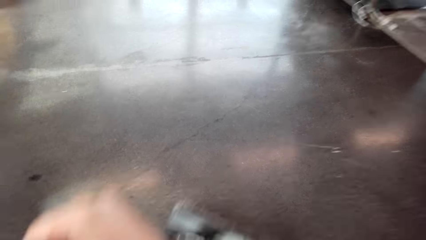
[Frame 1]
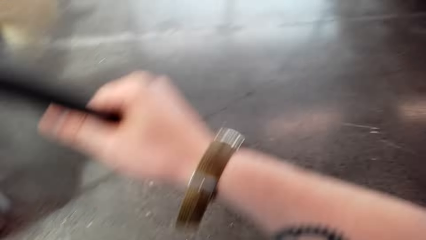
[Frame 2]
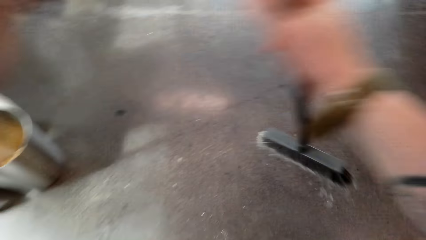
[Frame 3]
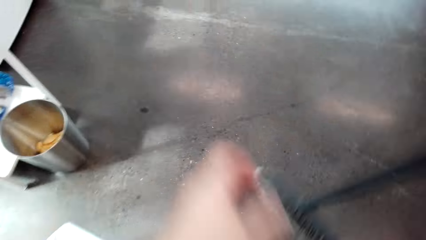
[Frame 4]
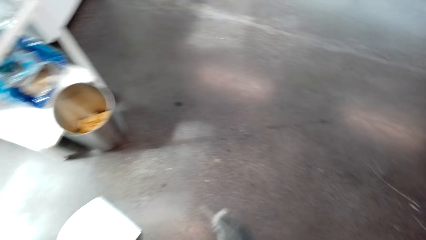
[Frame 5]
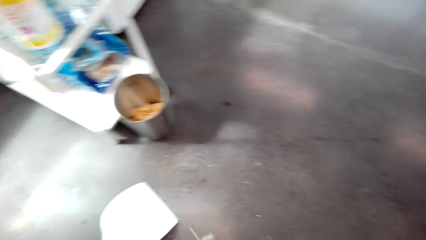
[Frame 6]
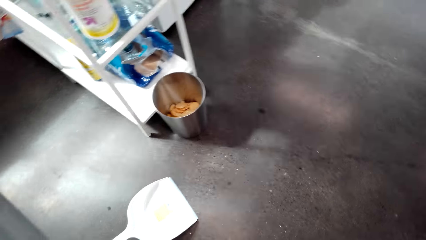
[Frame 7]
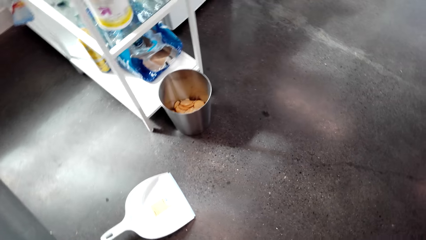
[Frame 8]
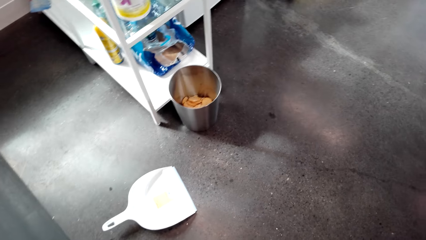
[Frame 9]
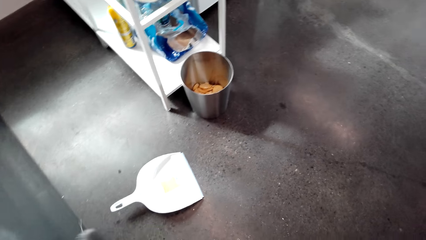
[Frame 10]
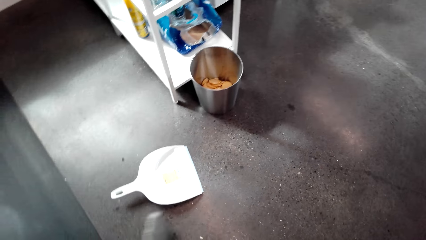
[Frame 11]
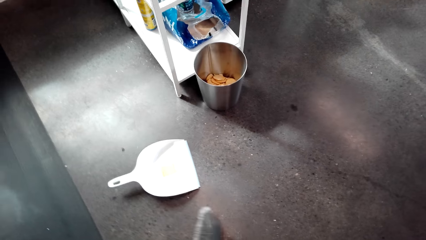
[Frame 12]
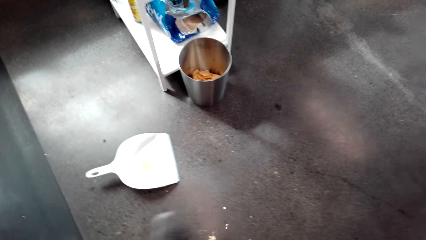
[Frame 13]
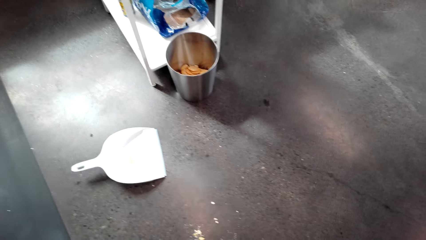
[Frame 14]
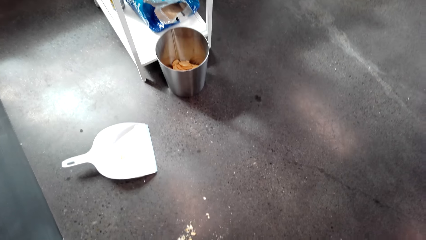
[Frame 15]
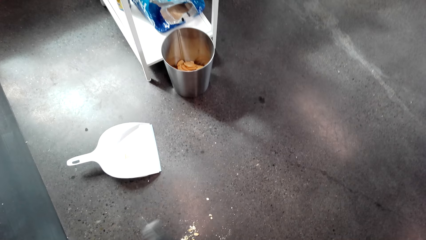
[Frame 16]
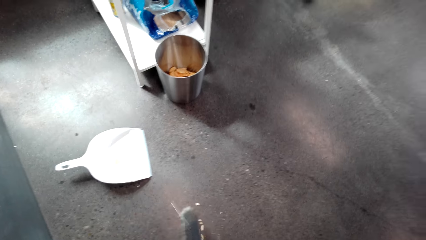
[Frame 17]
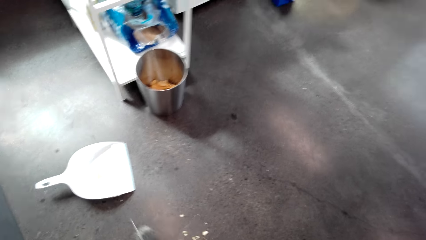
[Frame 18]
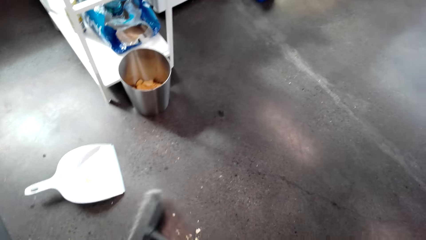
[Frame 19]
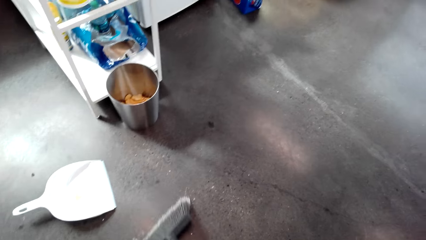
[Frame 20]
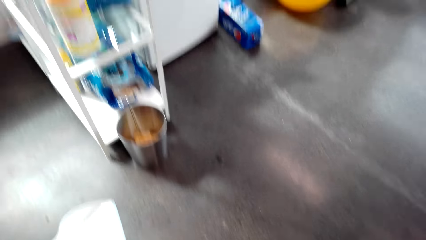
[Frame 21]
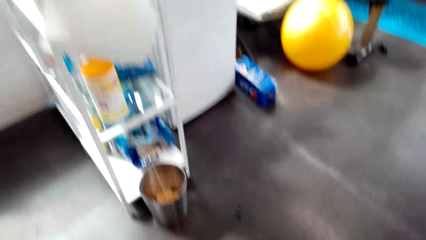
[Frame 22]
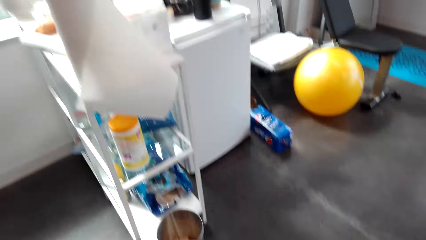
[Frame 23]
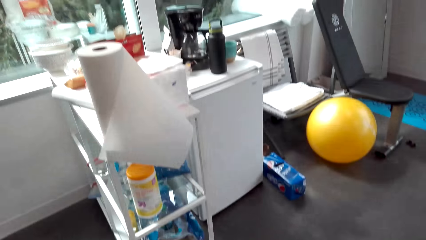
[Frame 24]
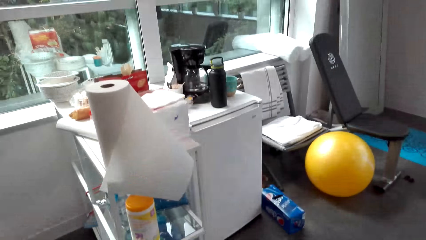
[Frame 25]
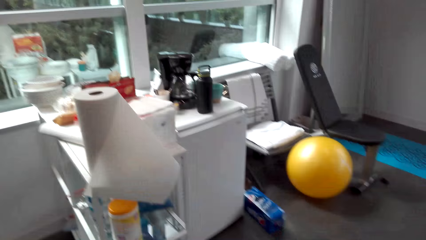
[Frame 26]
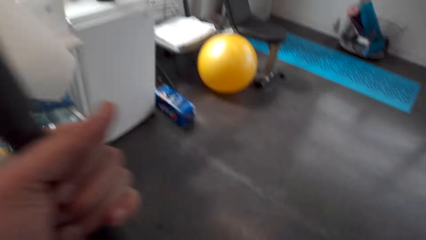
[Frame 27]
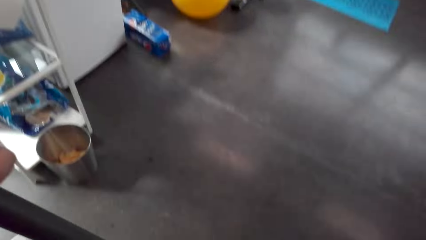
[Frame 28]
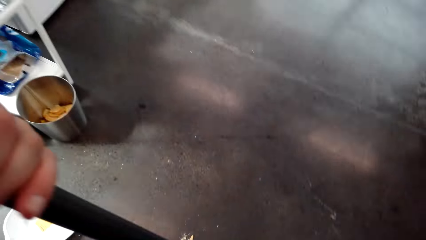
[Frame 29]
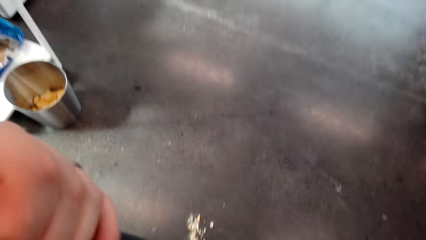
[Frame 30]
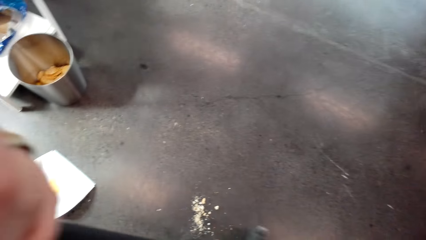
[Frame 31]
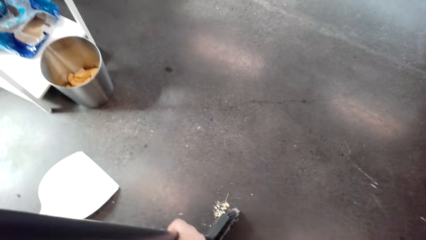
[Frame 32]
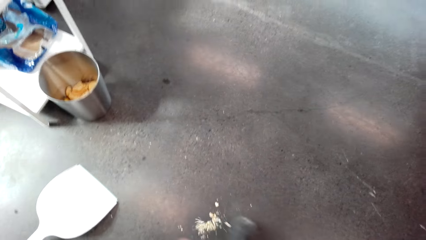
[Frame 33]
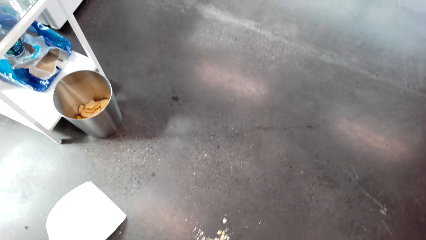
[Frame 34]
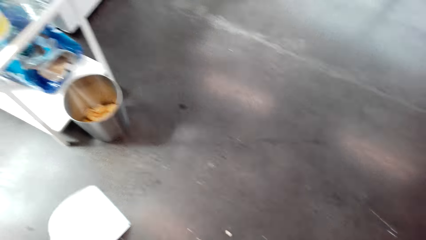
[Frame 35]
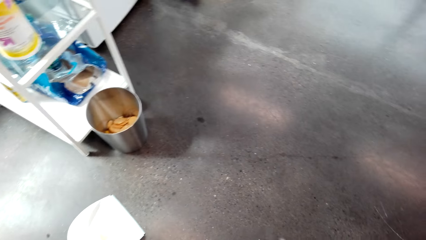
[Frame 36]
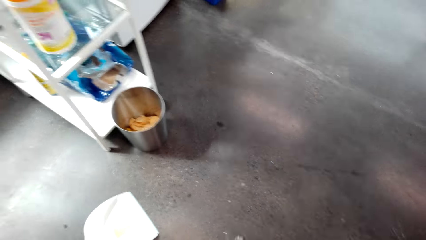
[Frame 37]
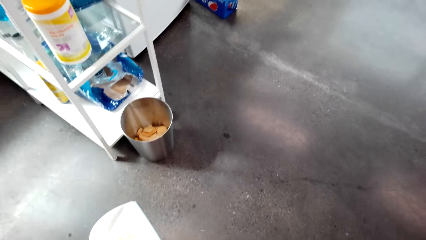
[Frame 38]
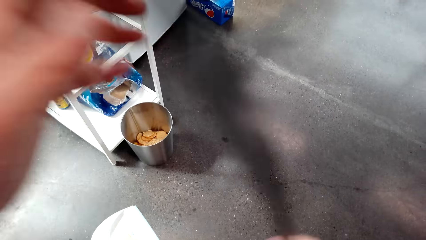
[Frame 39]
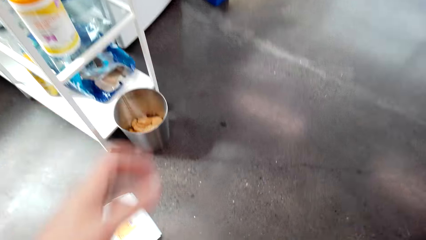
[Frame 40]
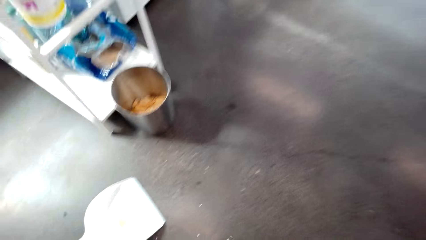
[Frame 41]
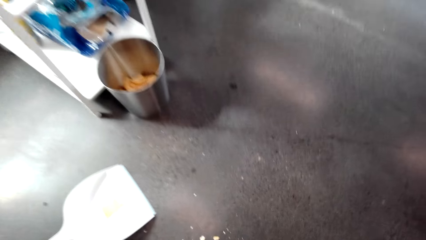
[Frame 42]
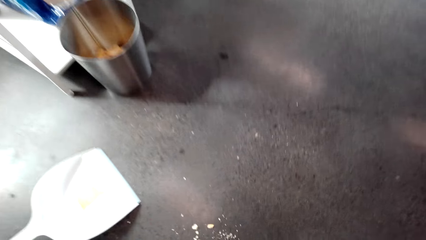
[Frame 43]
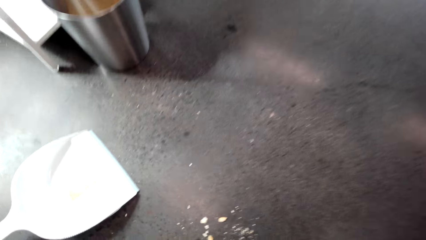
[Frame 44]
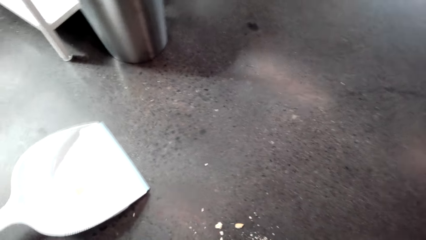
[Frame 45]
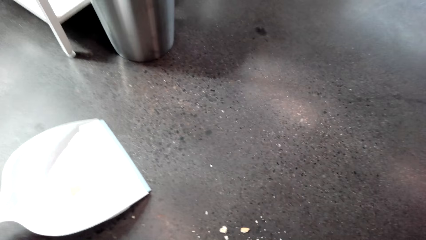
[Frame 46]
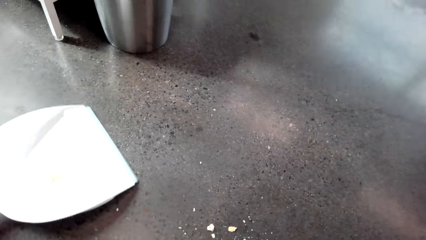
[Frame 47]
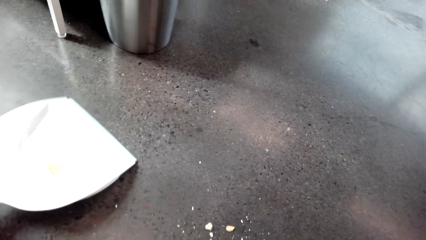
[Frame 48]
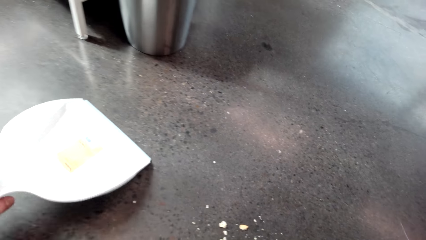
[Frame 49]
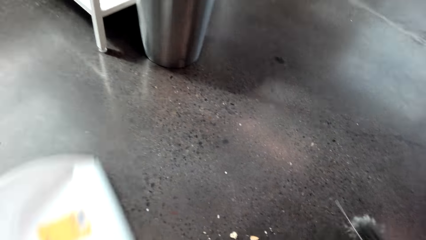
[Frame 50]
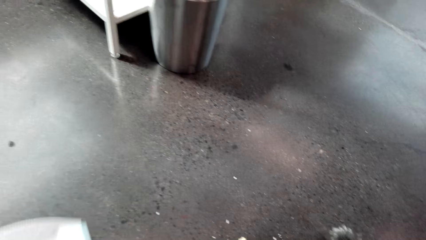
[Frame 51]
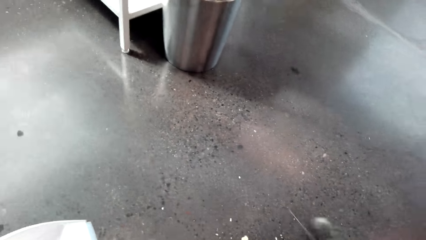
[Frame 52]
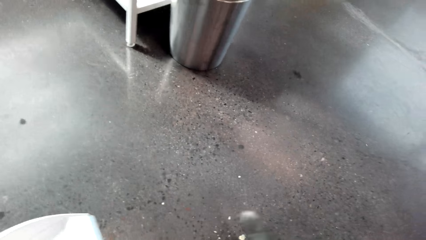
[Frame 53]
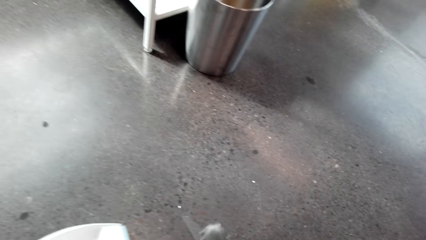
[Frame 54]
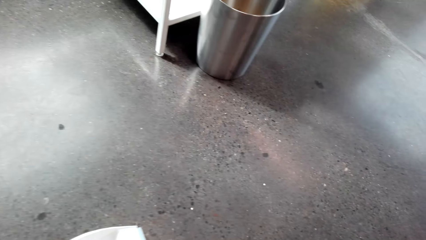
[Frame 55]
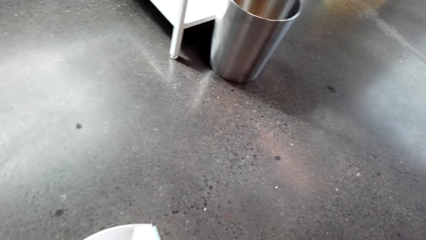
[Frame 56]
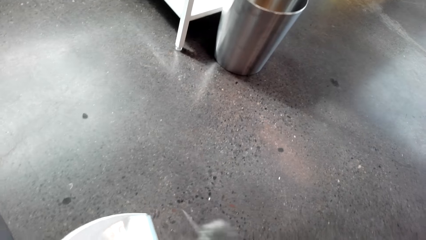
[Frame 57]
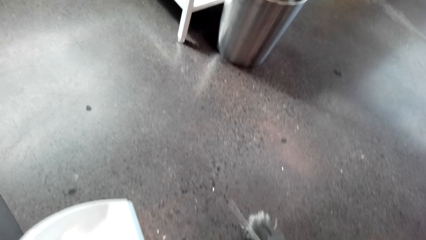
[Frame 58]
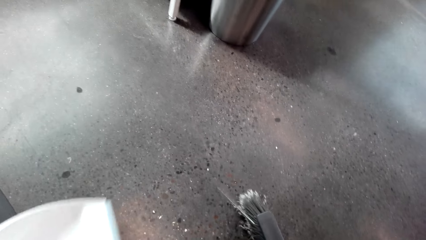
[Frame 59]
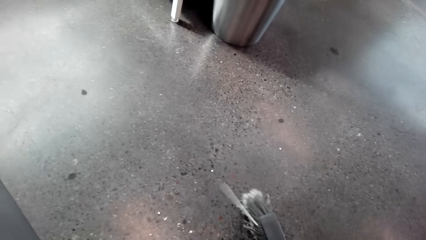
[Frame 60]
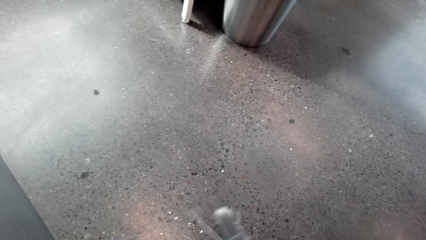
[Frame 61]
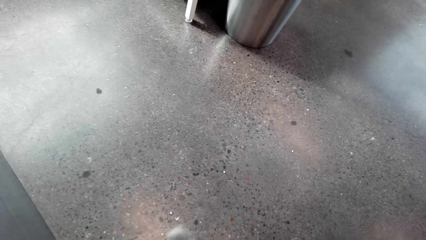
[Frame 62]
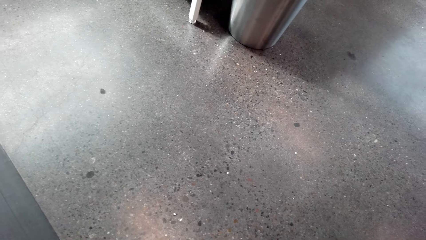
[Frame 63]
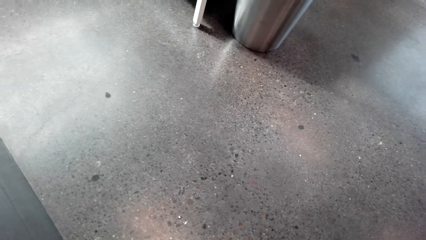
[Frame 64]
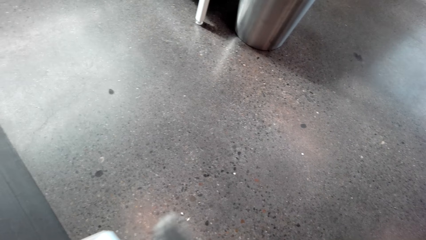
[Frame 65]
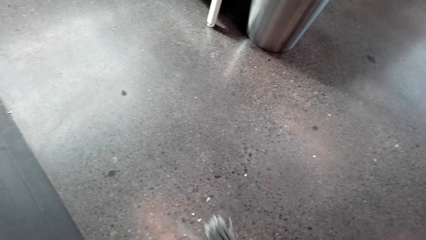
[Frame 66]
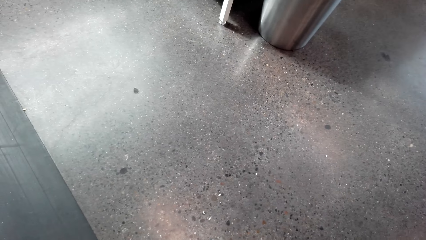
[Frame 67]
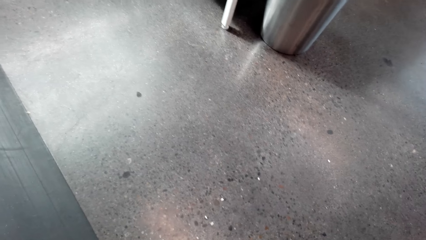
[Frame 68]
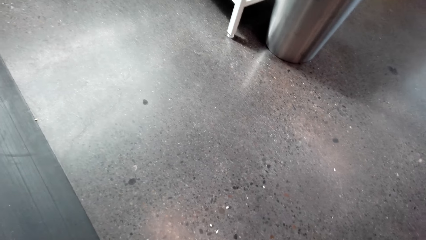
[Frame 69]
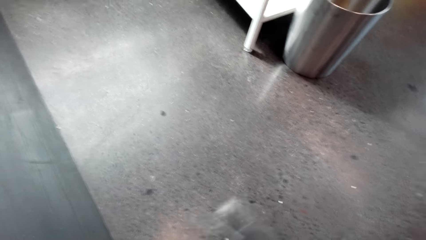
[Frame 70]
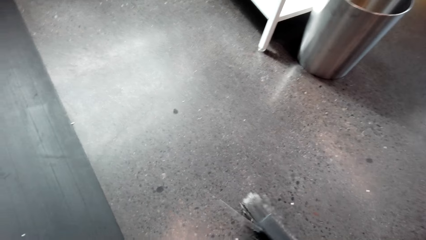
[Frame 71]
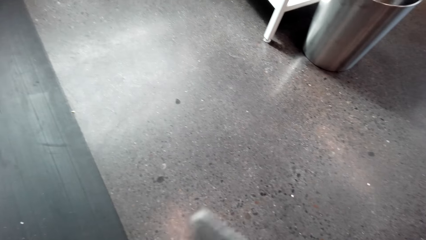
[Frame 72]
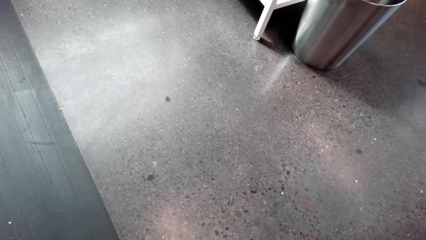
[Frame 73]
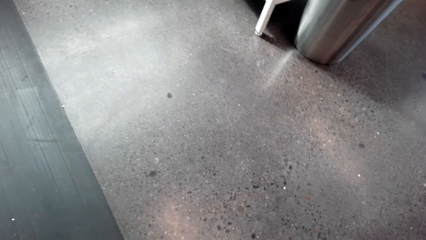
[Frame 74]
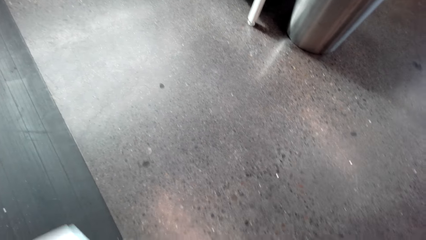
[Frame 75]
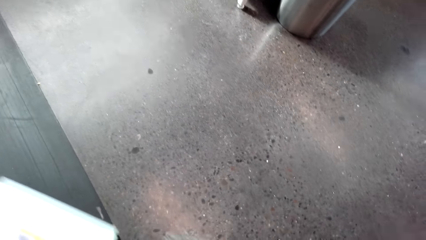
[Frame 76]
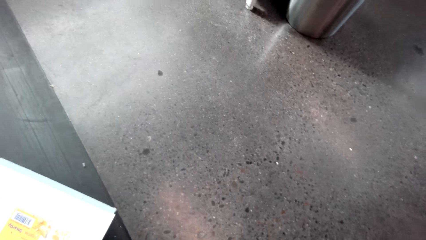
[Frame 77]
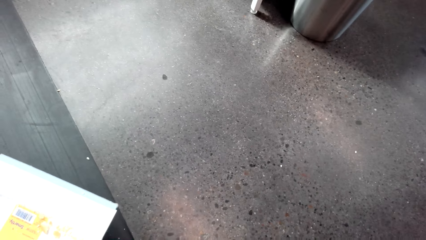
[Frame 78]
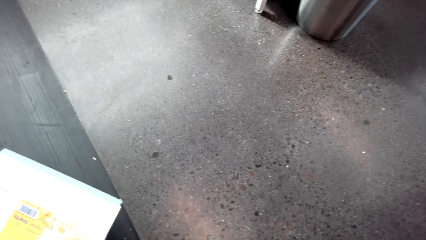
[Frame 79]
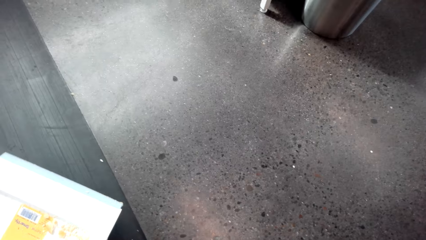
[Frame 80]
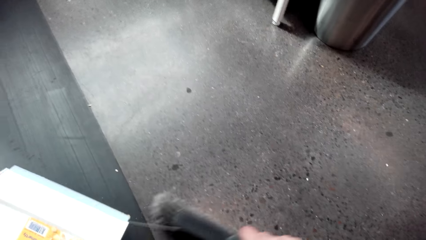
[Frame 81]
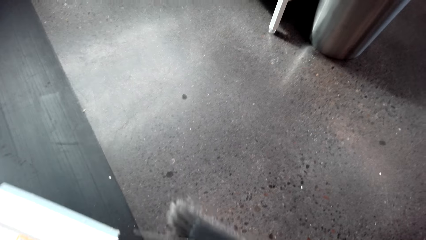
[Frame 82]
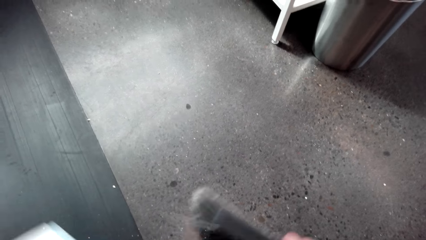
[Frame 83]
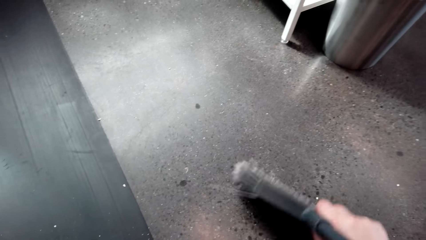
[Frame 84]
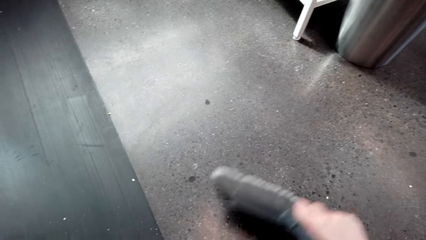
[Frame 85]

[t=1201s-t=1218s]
The camera wearer picks up the dustpan. They sweep the trash into the dustpan.
